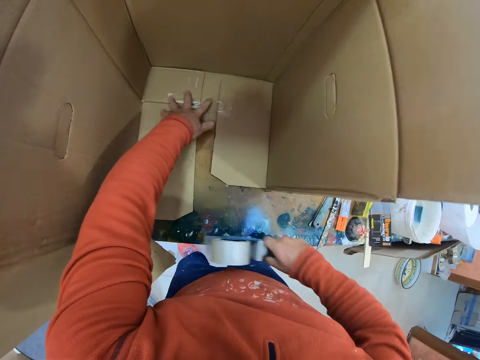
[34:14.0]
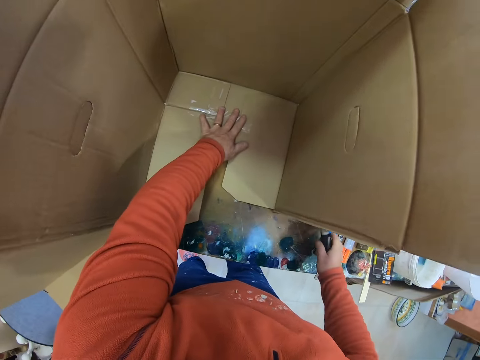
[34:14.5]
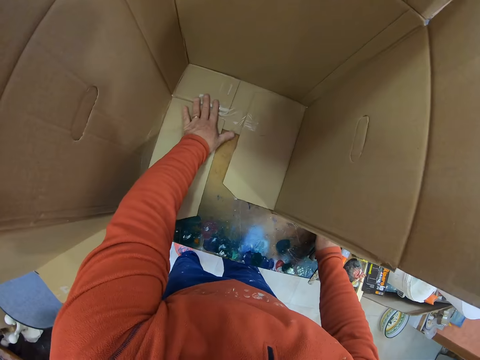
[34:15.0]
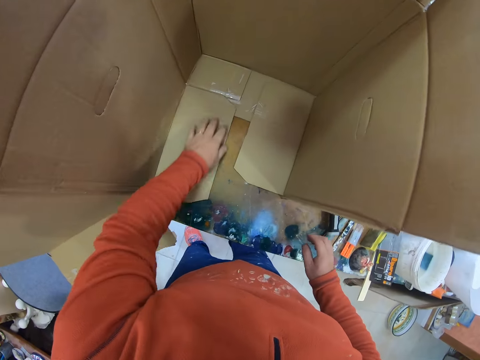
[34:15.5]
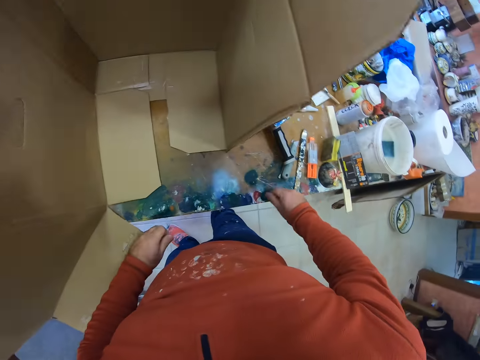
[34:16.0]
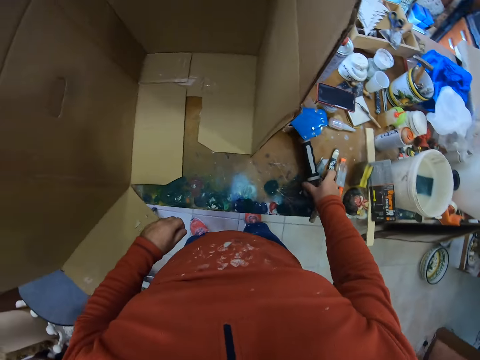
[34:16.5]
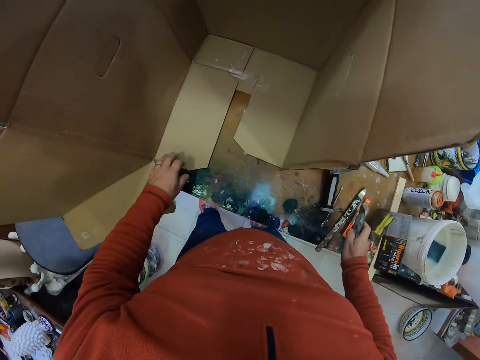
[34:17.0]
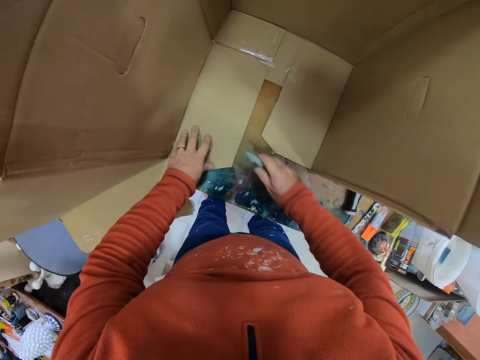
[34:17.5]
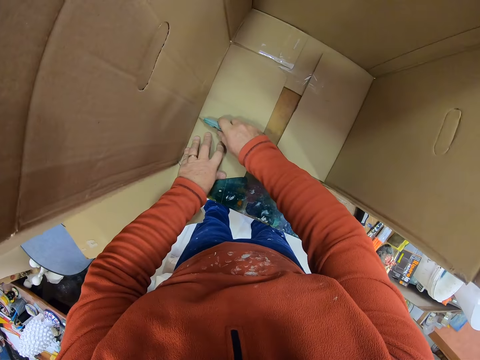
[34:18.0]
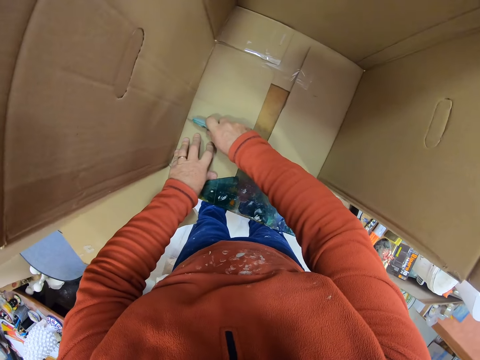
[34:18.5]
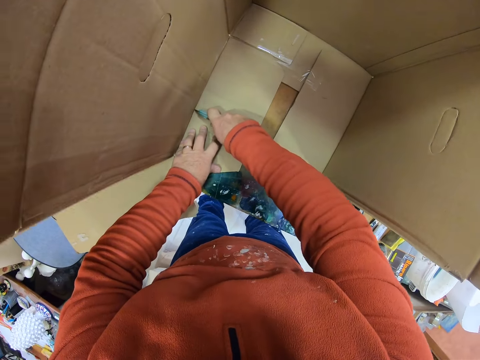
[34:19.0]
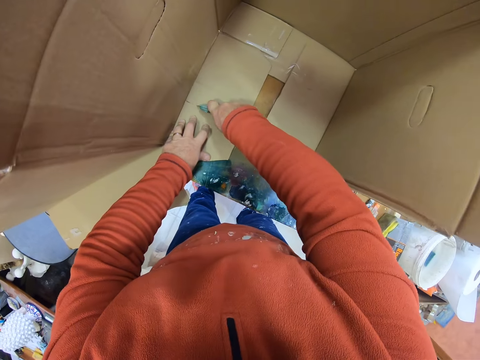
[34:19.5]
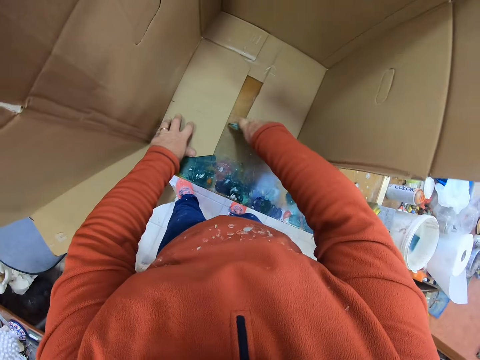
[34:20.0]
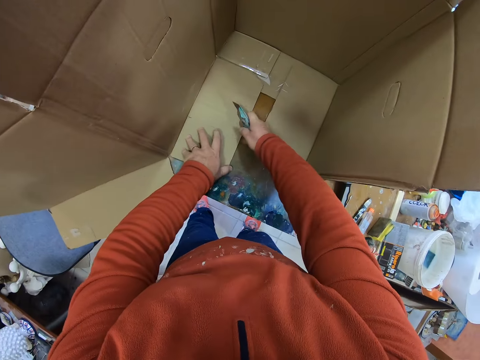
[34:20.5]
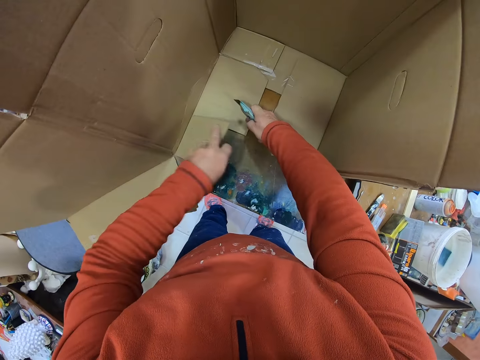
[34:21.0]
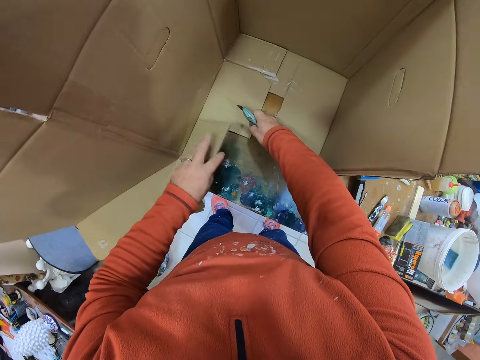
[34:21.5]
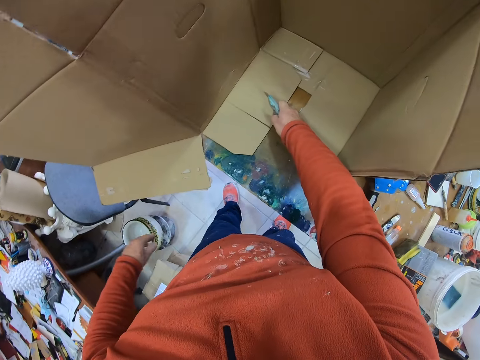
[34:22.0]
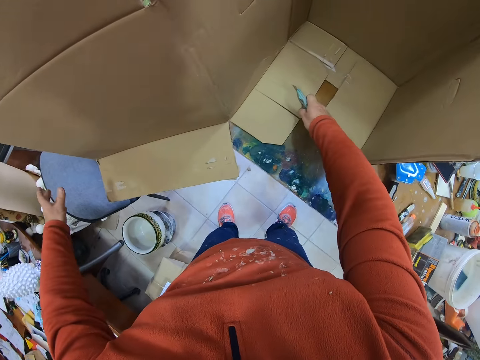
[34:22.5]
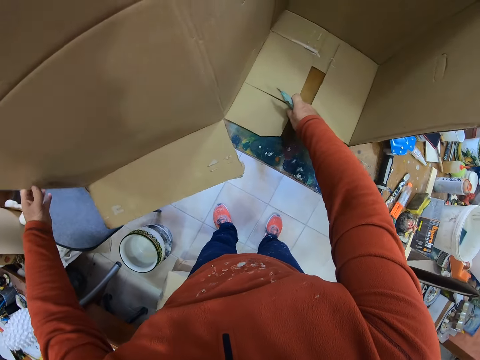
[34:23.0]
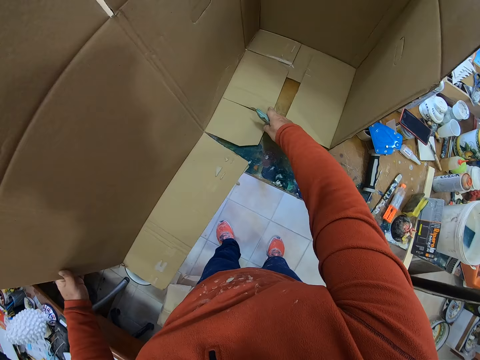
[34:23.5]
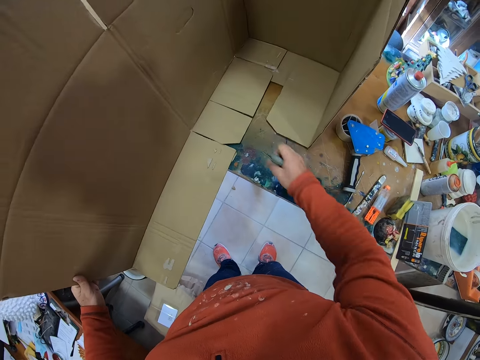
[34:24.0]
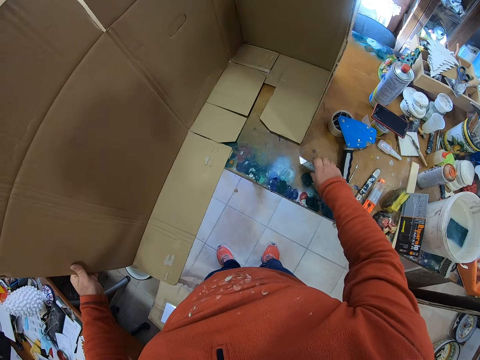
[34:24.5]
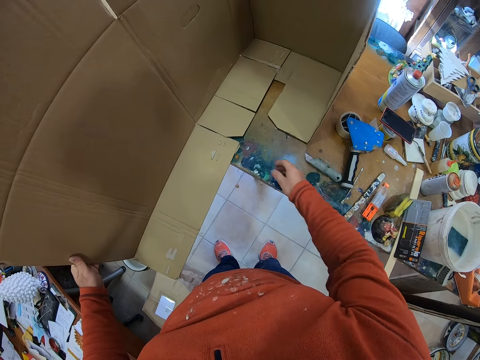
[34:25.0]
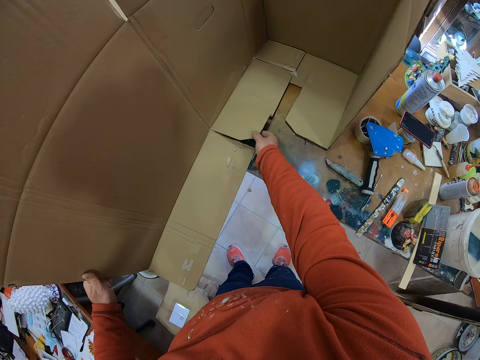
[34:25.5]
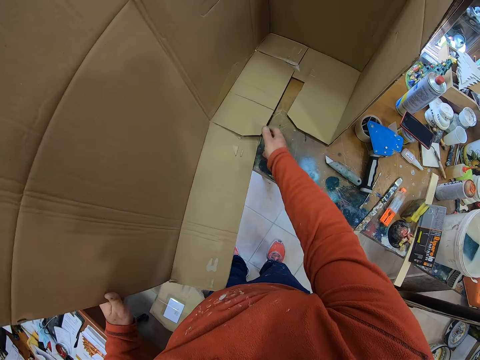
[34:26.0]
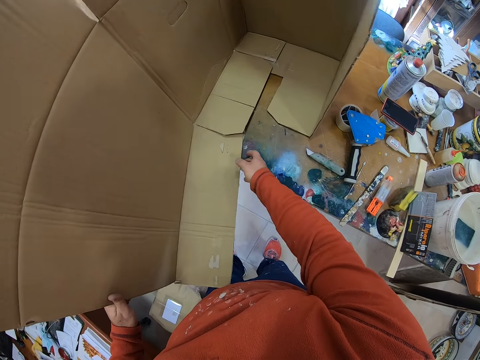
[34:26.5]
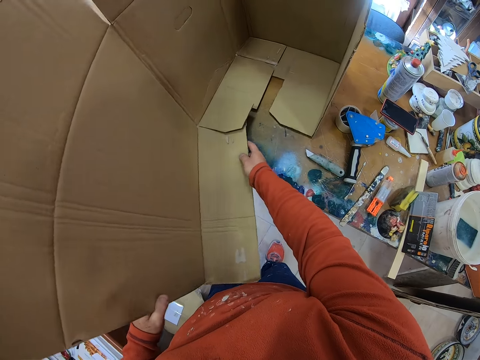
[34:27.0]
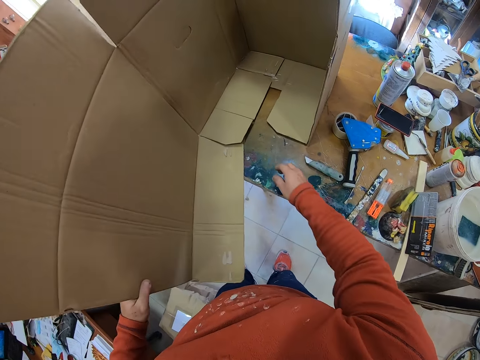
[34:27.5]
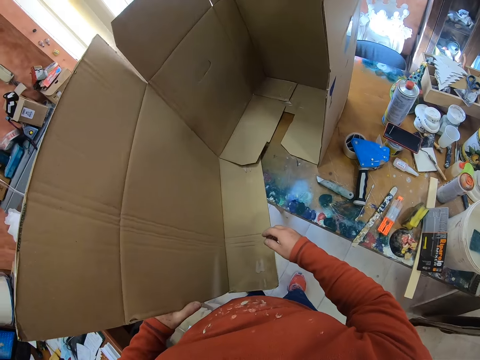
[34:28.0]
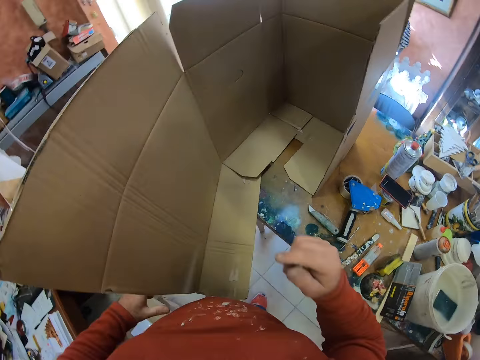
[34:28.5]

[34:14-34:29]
The camera wearer places the hand tape dispenser on the table. They pick a cutter or knife from the table. They cut the carton with the cutter. They hold the box. They place the cutter on the table. They fix the box.

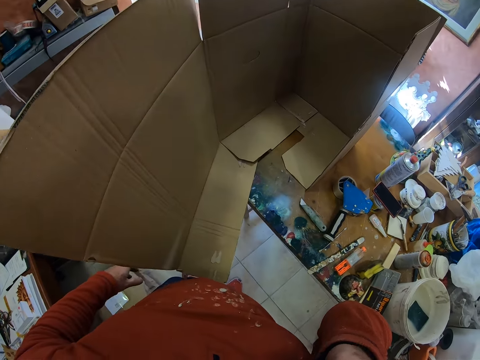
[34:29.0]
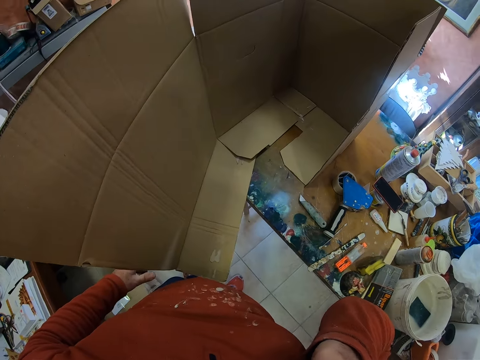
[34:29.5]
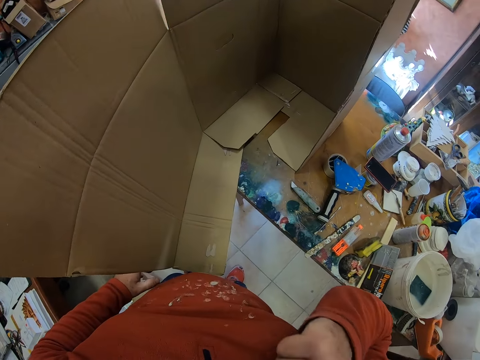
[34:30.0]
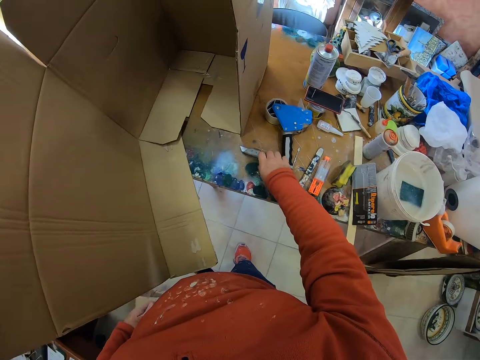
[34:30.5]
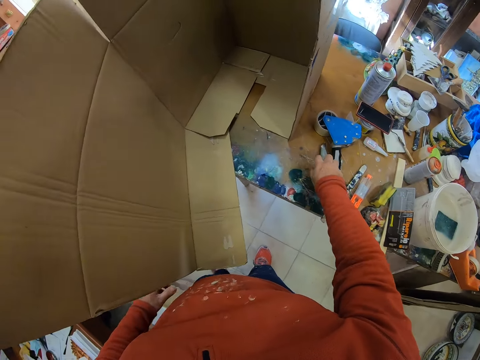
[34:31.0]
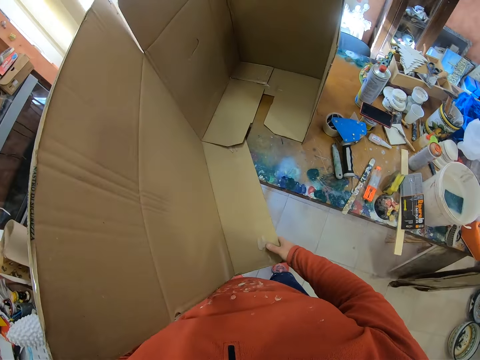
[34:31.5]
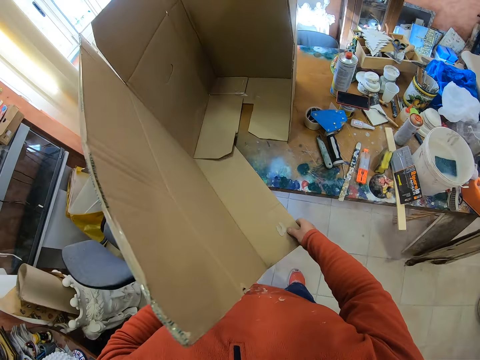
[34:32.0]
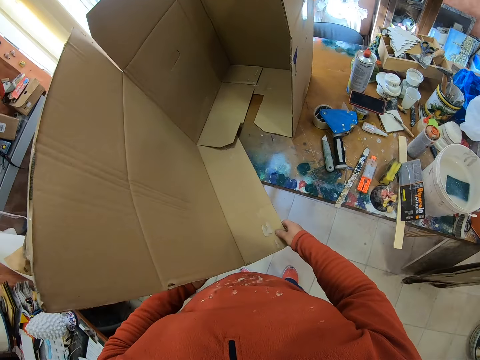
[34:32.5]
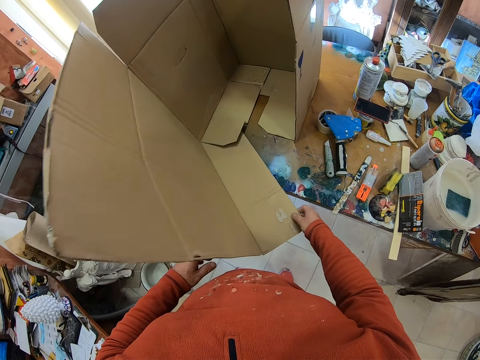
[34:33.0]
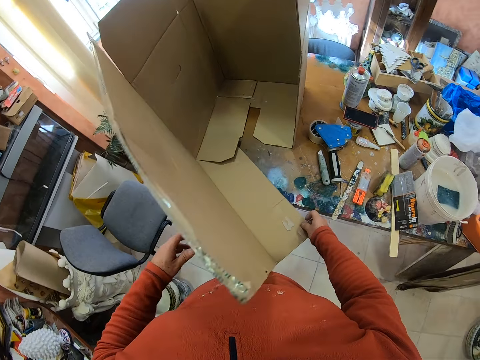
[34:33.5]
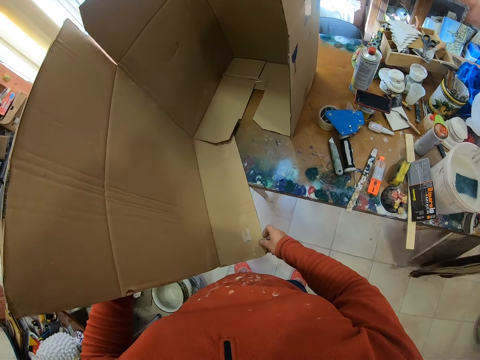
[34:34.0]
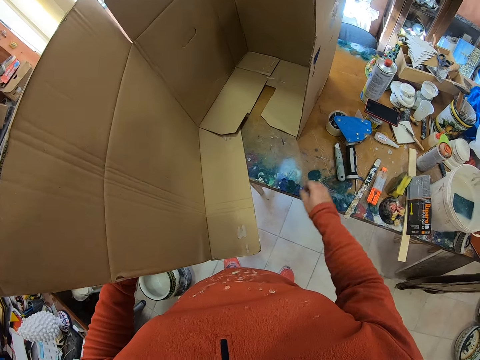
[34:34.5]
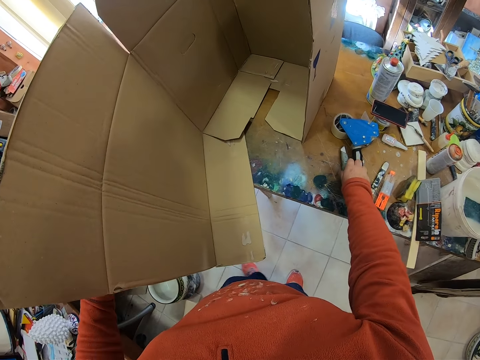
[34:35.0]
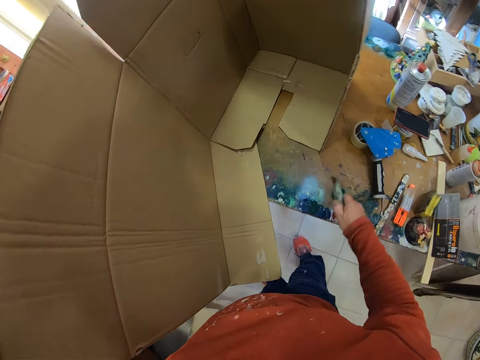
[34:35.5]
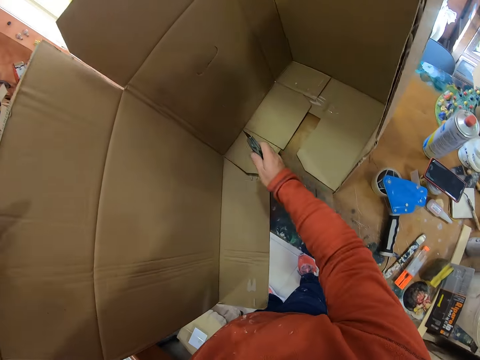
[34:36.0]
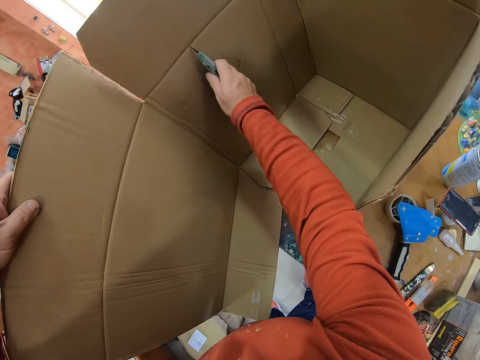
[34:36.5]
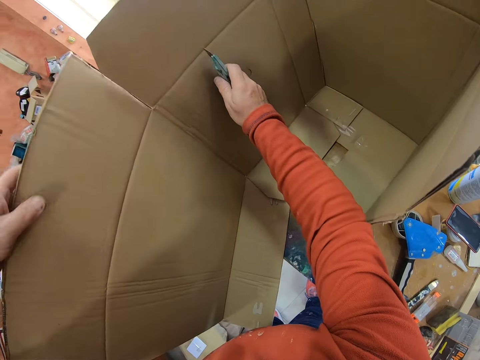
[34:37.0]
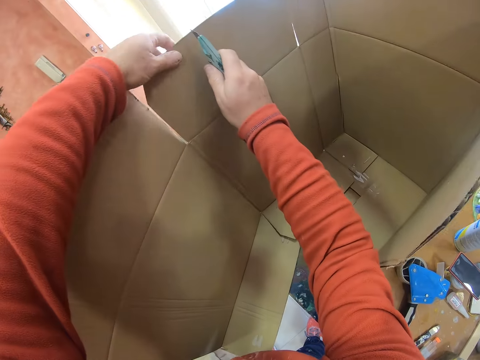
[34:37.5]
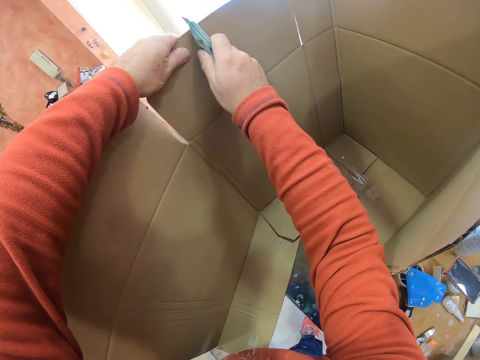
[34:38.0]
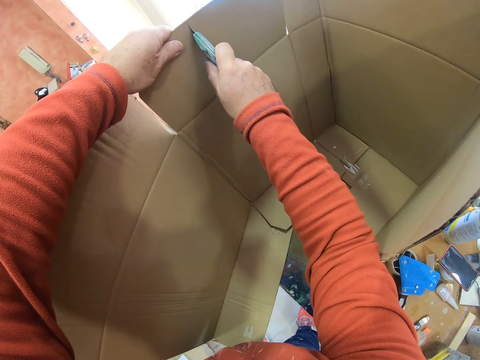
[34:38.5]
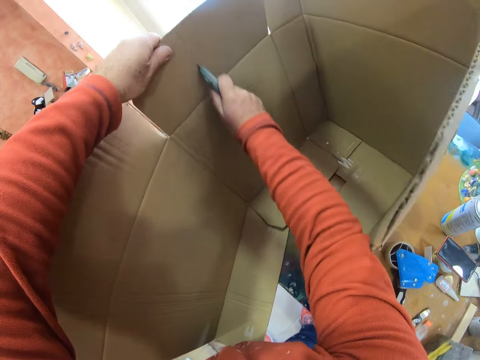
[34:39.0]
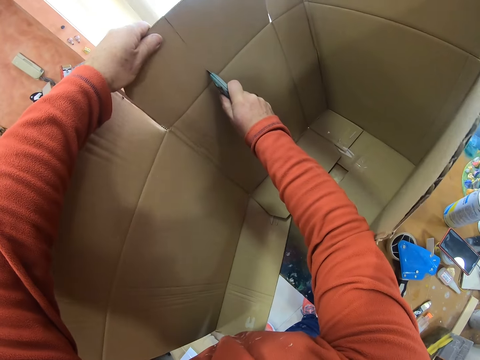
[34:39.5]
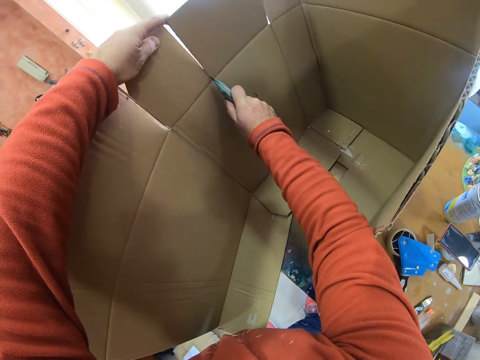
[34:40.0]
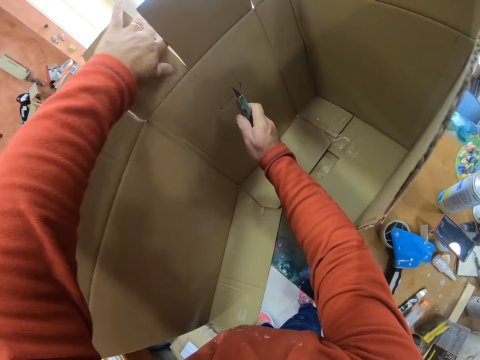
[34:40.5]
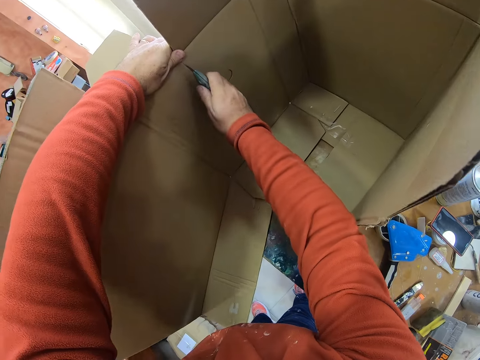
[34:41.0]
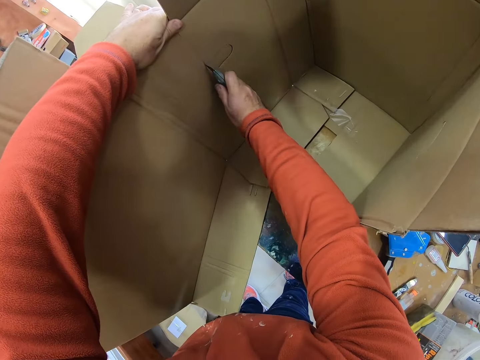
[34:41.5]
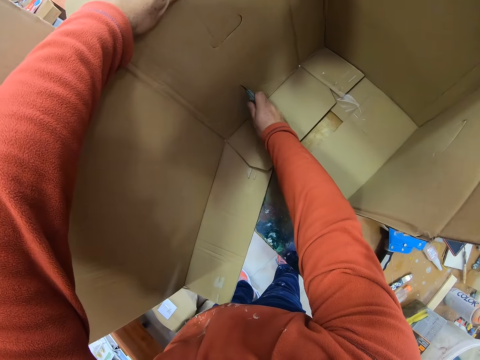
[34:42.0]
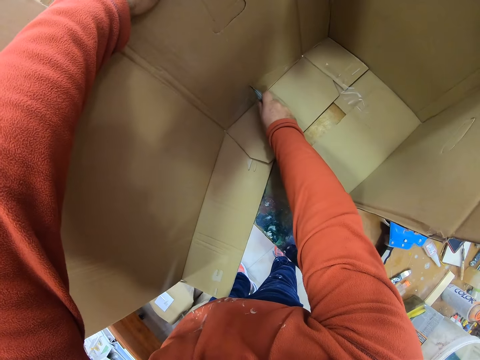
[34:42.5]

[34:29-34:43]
The camera wearer lifts his hand. He puts down the cutter or knife. He pushes the knife. He holds the box. He picks the cutter from the table. He cuts the box.
